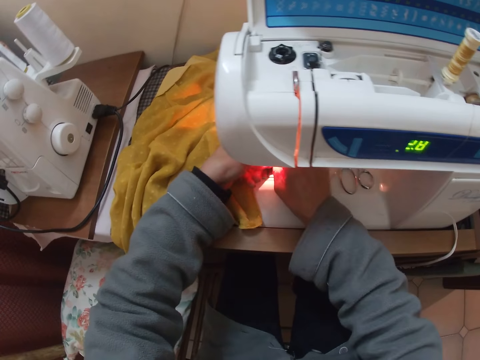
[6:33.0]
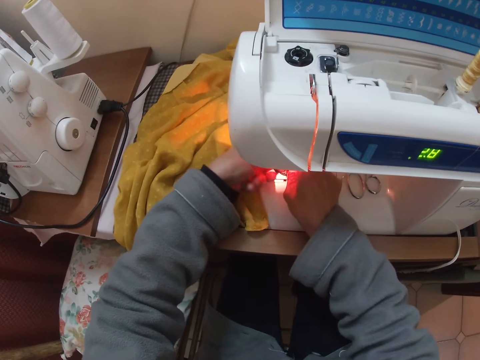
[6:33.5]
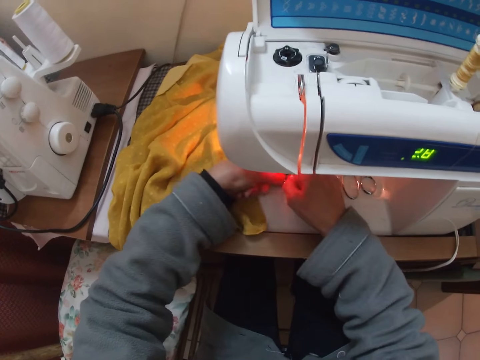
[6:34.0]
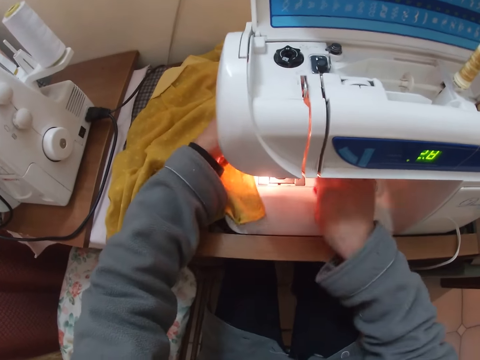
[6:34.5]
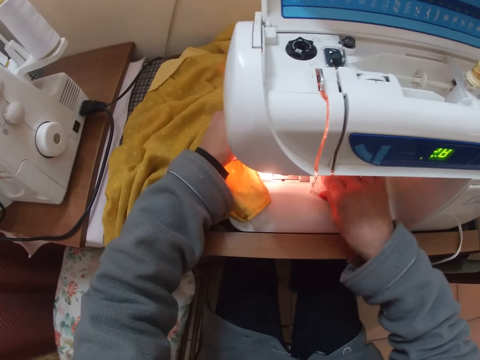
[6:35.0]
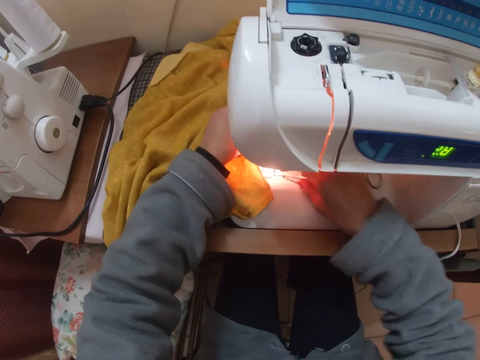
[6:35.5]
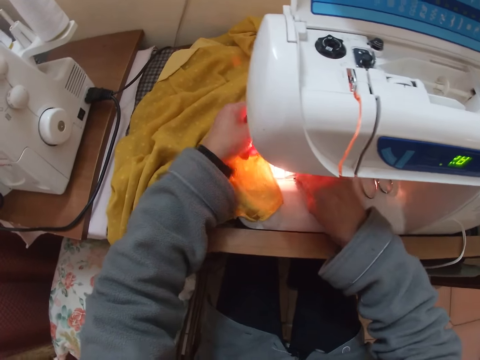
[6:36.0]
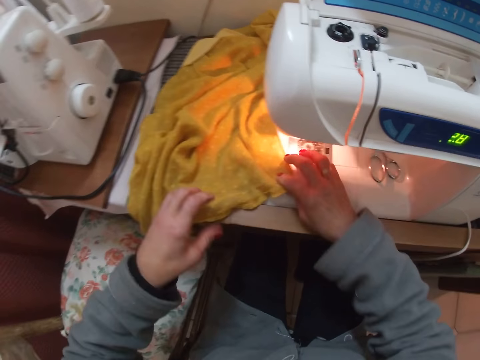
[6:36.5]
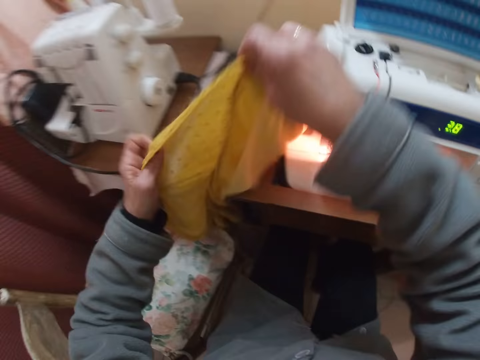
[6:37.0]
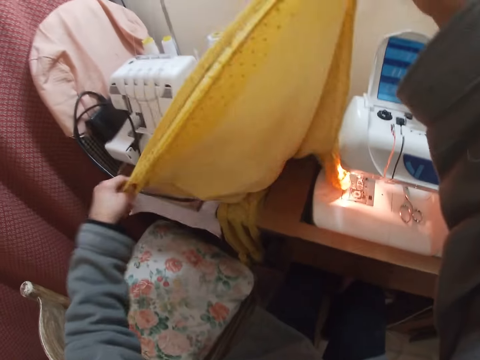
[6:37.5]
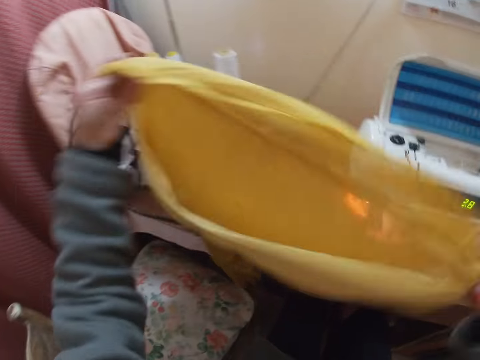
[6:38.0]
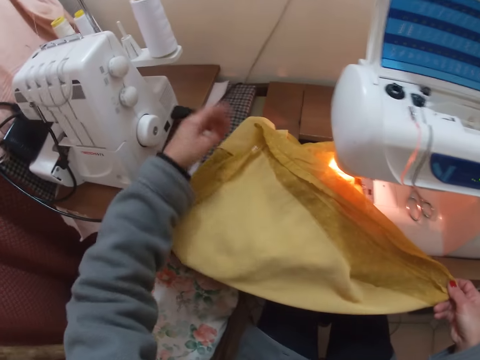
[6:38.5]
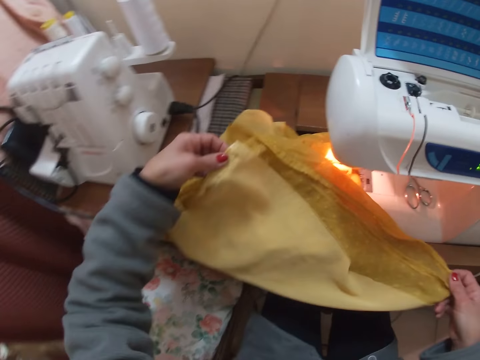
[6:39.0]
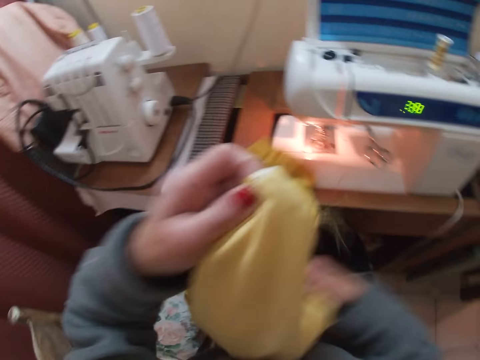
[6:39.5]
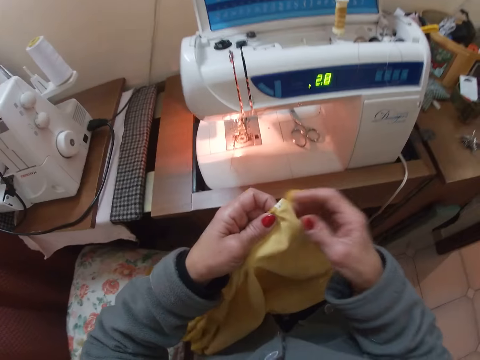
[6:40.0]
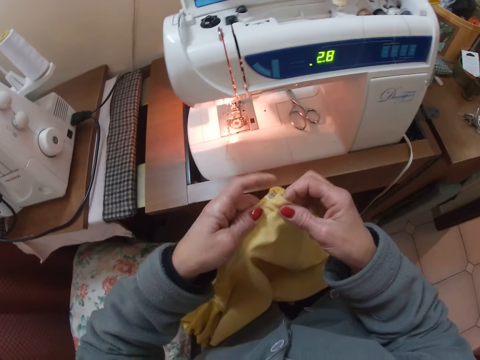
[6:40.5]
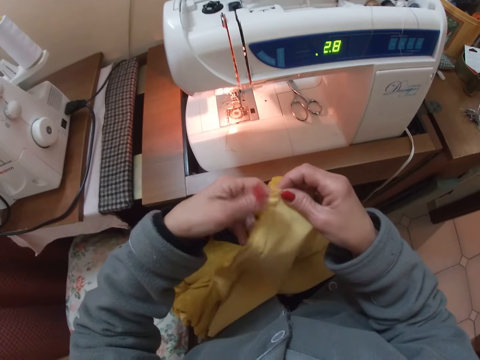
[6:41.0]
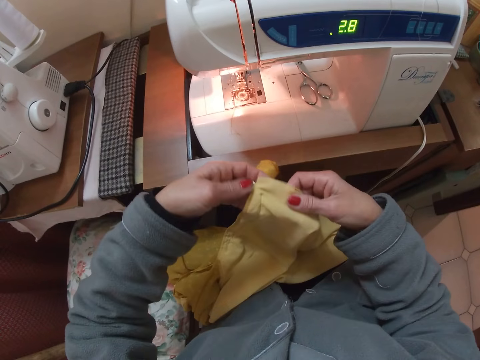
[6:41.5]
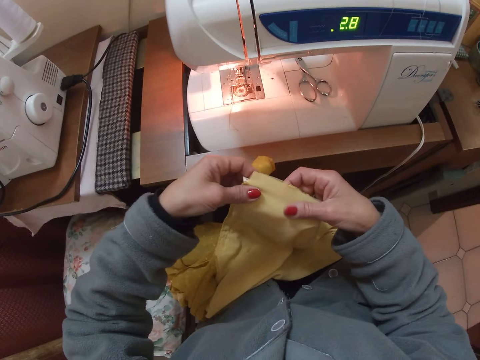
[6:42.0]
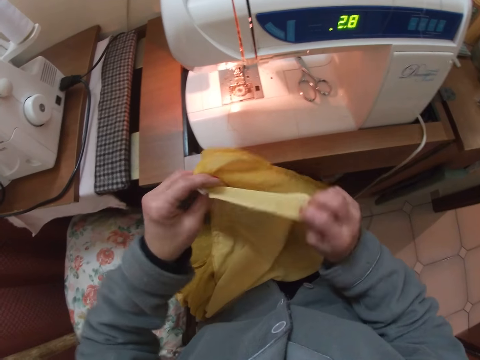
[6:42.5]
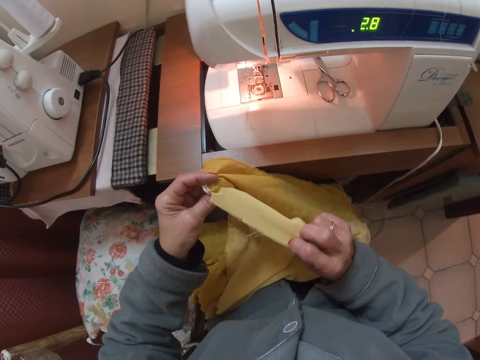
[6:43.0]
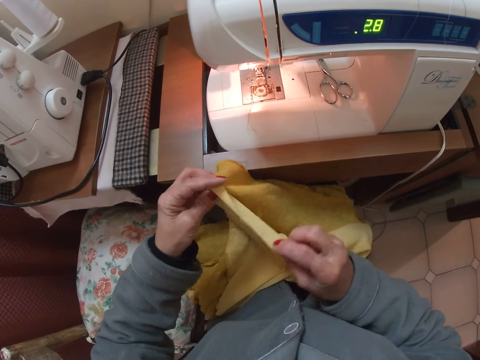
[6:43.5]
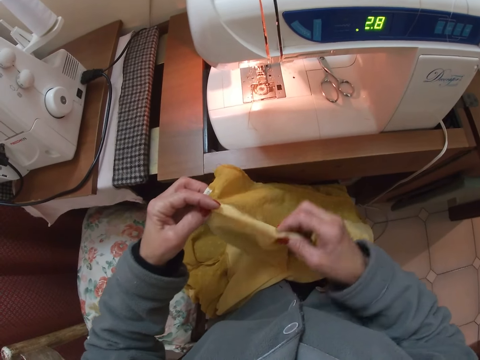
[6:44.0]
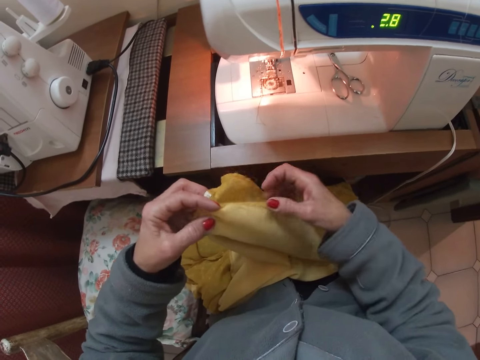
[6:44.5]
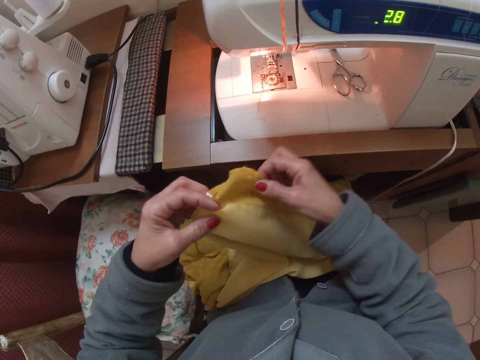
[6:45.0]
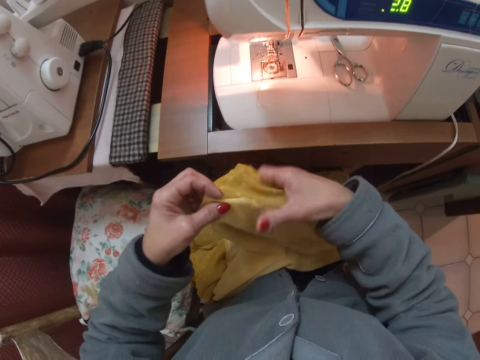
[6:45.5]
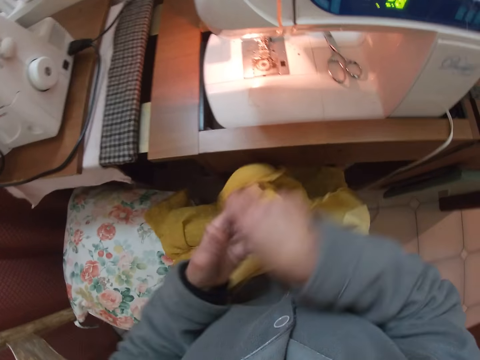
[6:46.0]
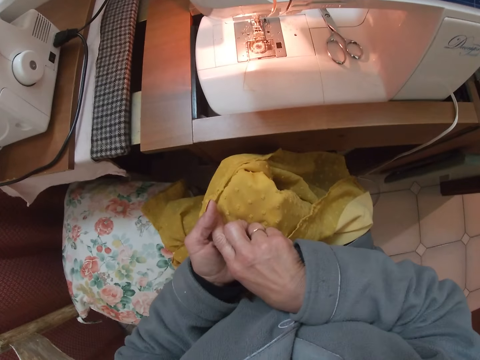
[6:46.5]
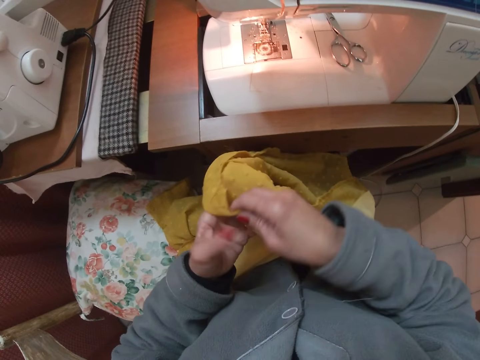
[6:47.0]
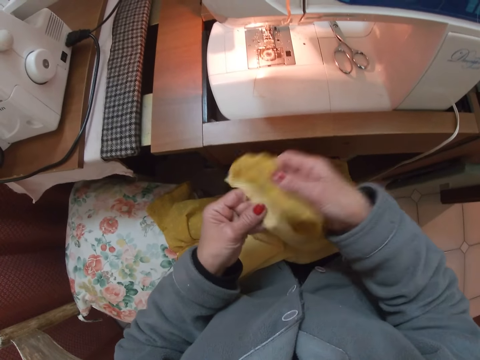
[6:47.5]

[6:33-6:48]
The camera wearer adjusts the thread with both hands. He picks up something. He covers the bobbin case. He puts an object on the sewing machine. He lifts the fabric. He examines the blouse. He puts the fabric on the table. He picks up the fabric. He puts the fabric on his thighs. He holds the fabric with both hands. He folds the fabric.

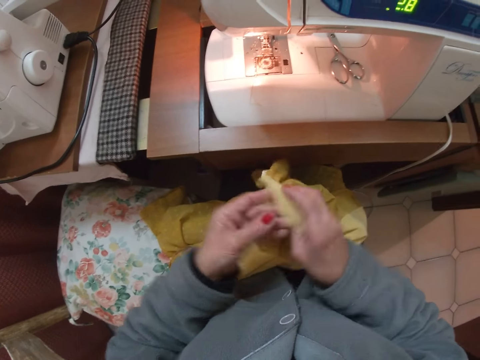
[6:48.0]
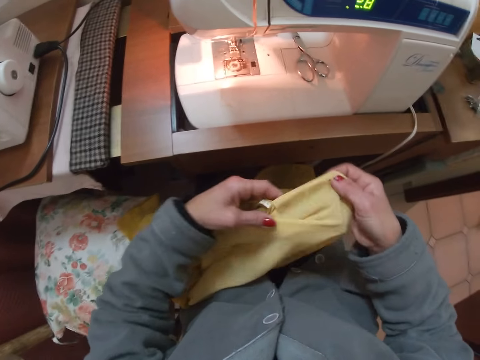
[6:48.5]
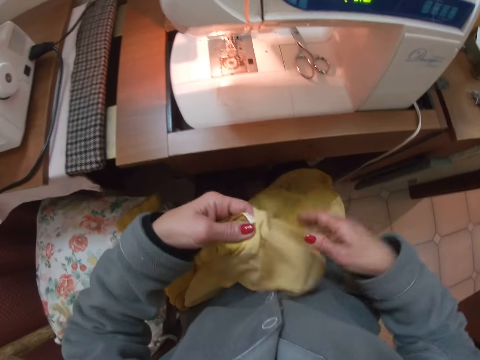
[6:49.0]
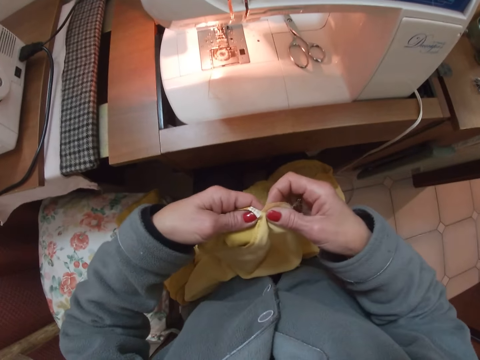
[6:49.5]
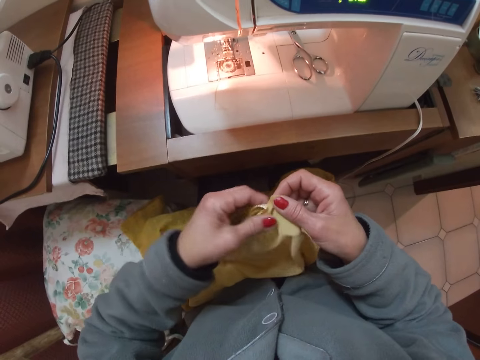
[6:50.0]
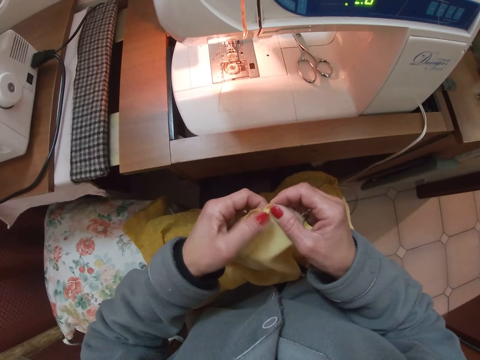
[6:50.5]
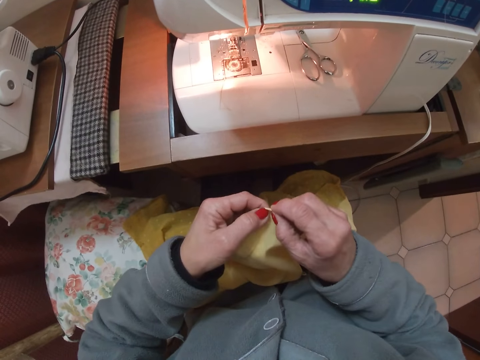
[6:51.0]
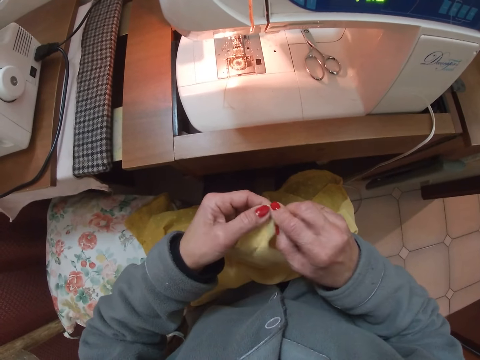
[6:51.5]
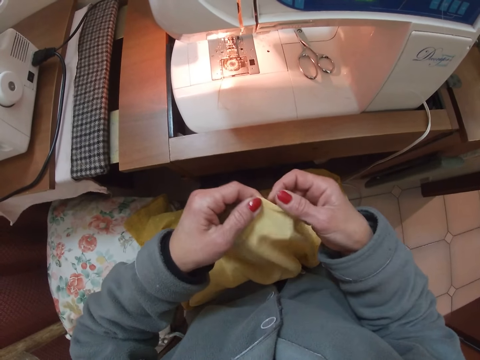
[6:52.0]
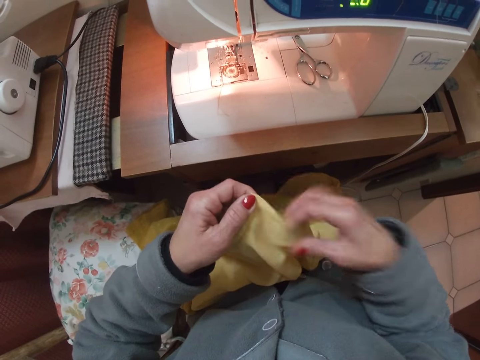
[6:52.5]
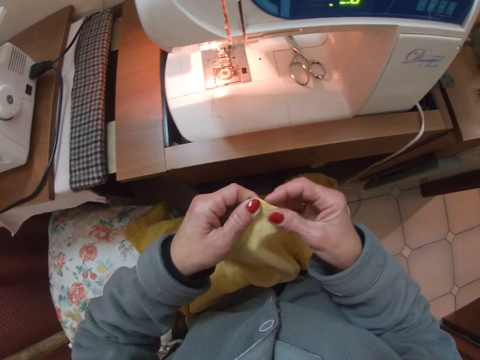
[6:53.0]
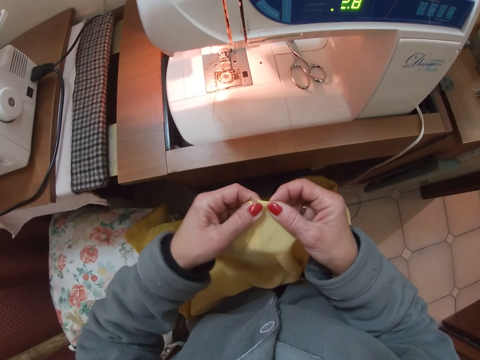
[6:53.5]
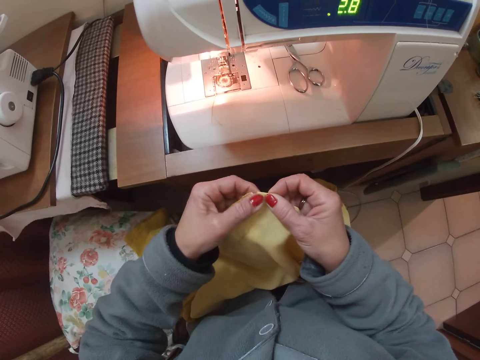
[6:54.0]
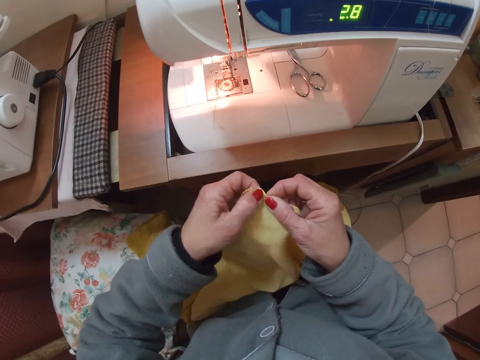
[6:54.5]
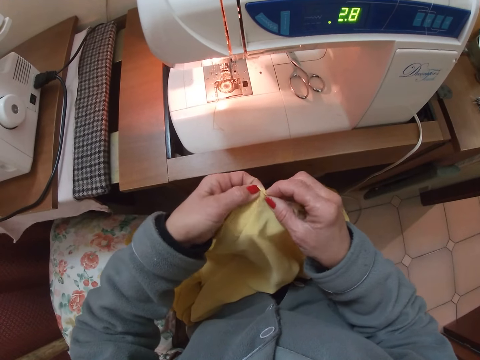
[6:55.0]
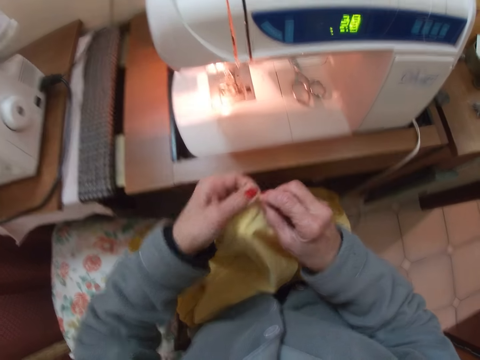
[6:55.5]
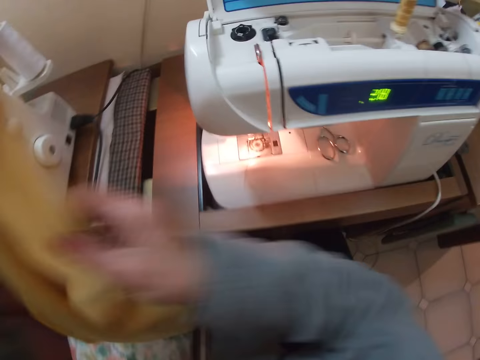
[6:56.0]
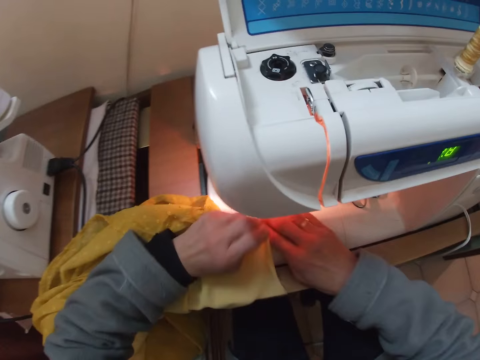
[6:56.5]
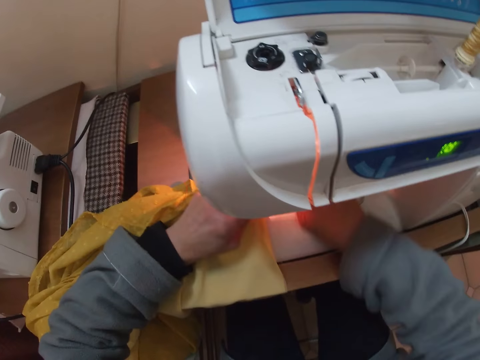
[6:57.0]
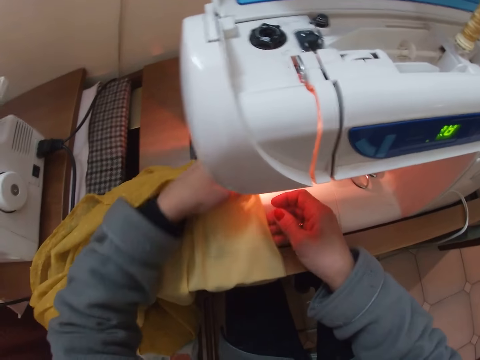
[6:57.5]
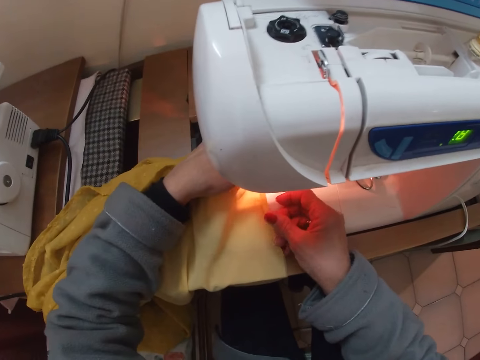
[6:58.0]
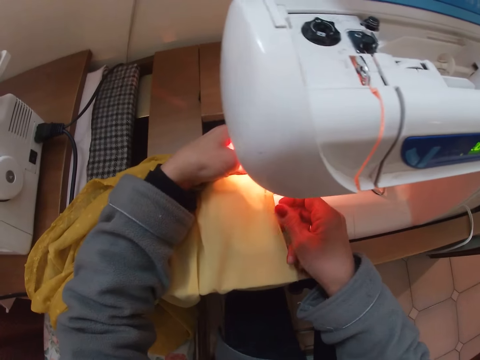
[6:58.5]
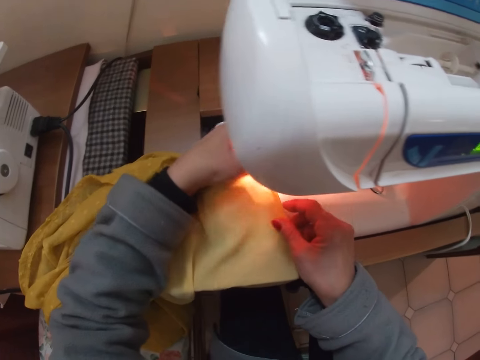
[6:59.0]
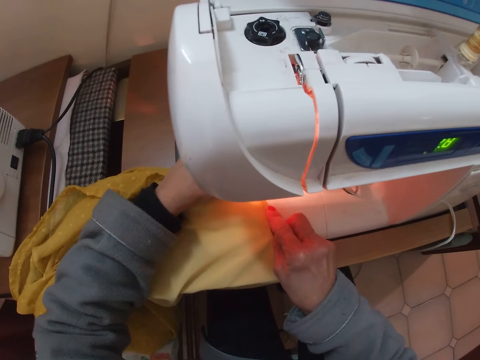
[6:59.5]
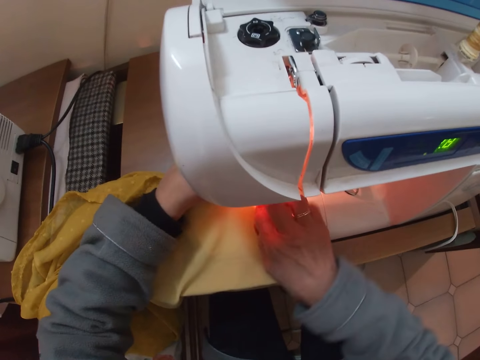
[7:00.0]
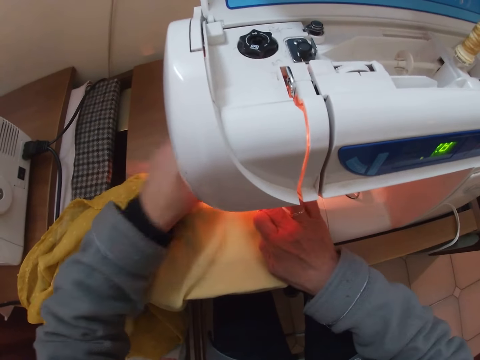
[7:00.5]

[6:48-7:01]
The camera wearer folds the edge of the lining in with both hands. They put the fabric on the sewing machine. They push the scissors aside.
